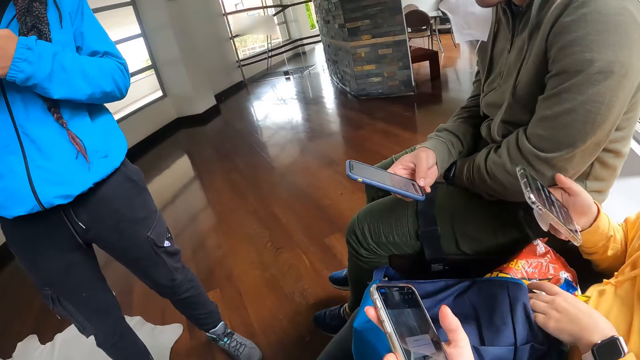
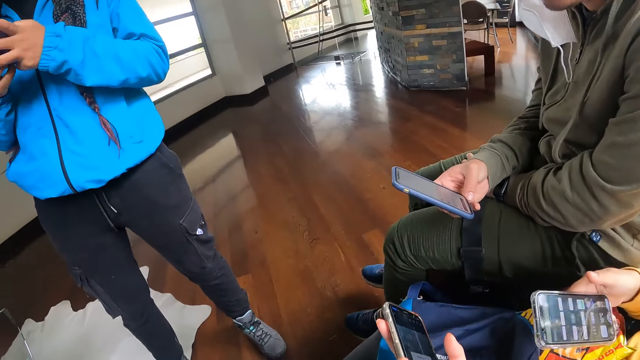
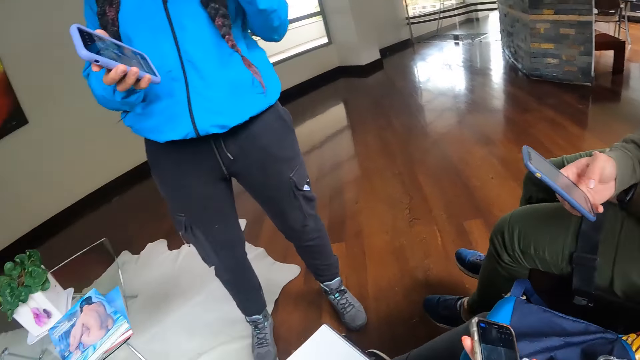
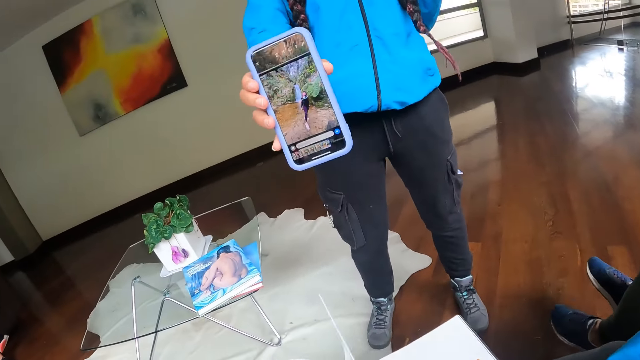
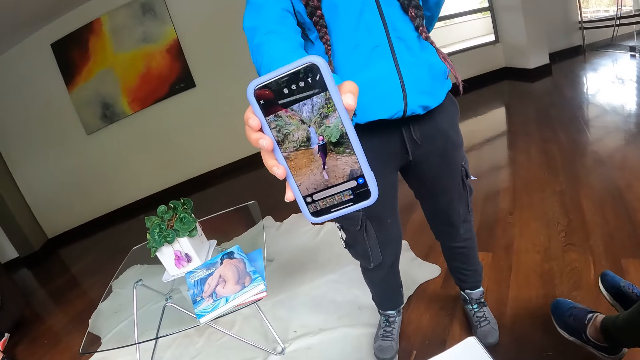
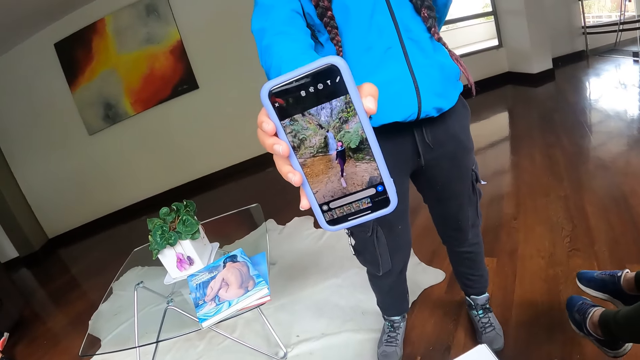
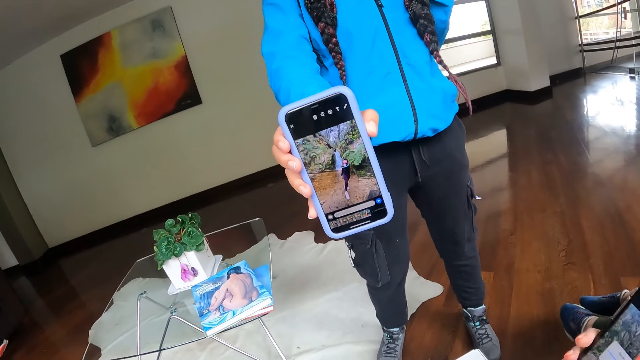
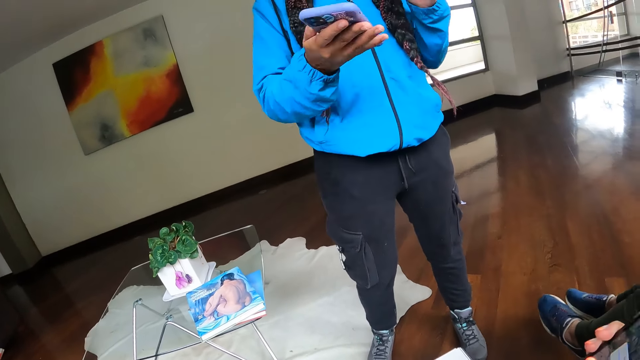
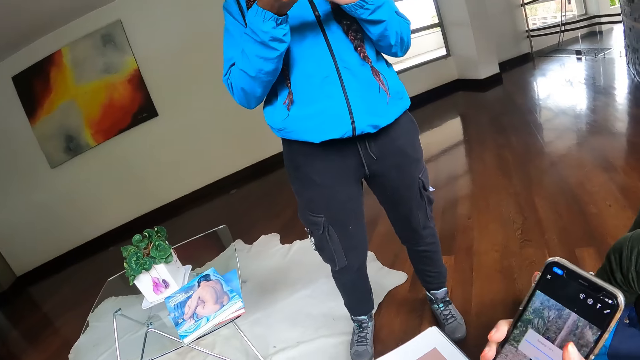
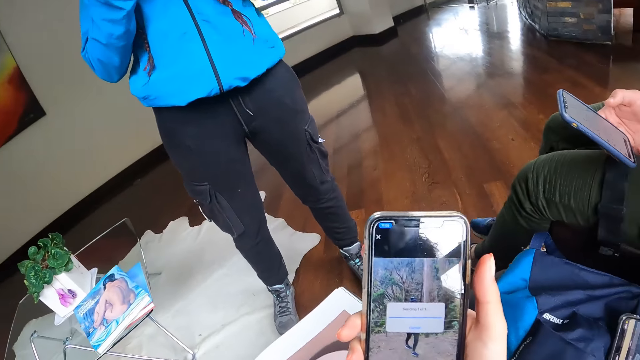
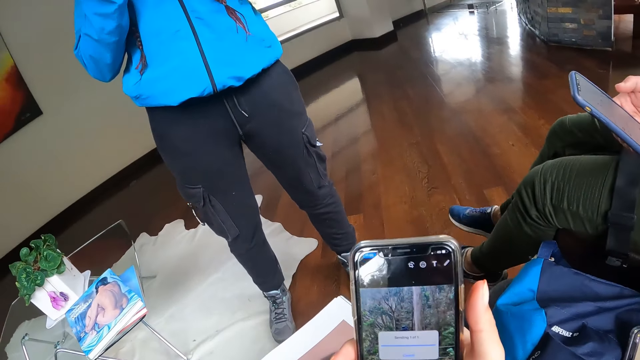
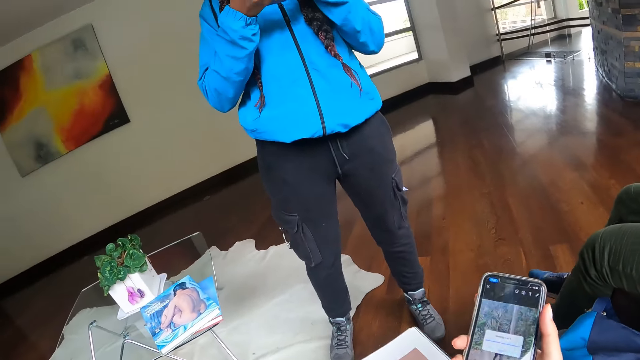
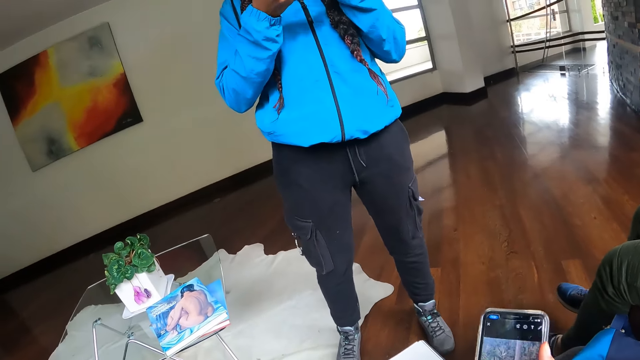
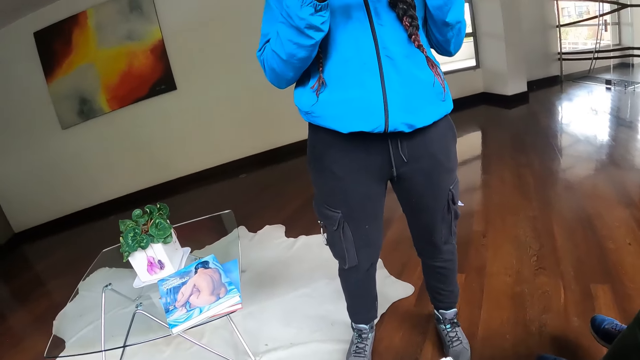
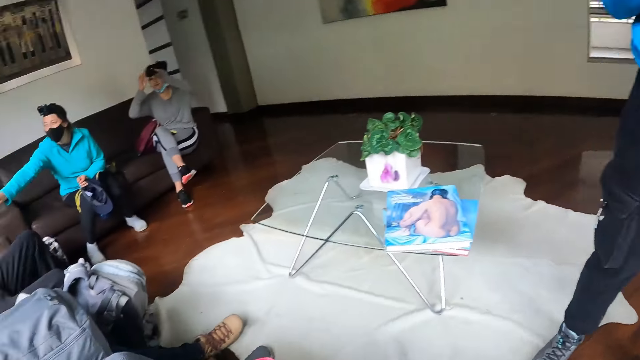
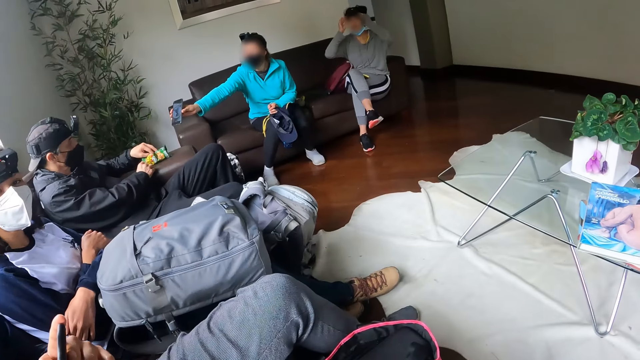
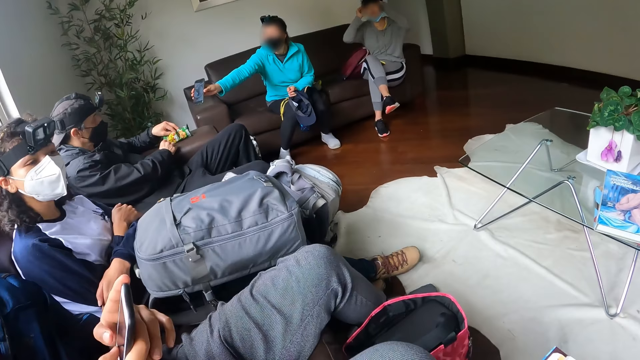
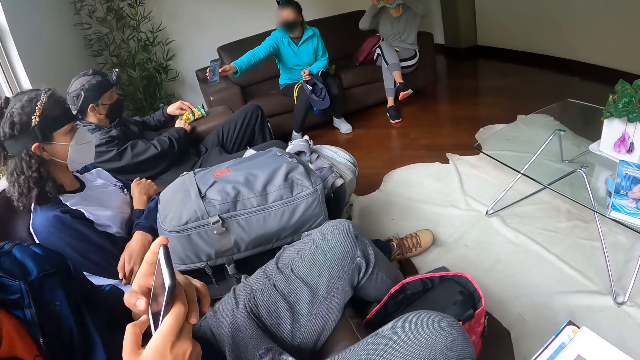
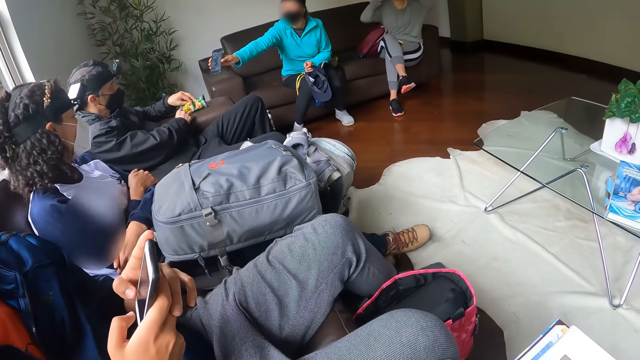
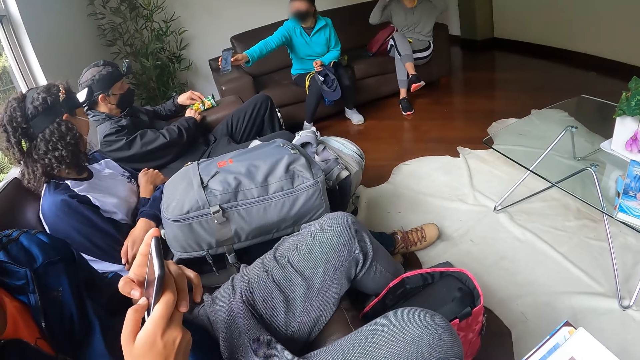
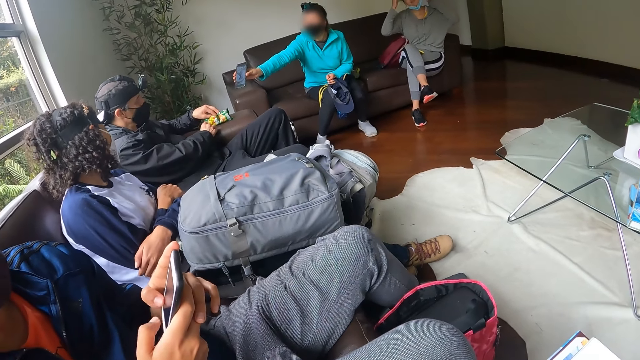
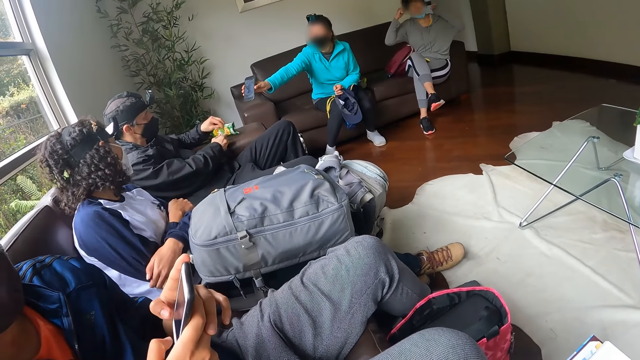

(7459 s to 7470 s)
A man drops the phone onto the bag on his laps with his right hand. A woman stretches the phone towards the camera wearer with her right hand. The woman operates the phone. The camera wearer operates the phone. Another woman stretches the phone towards another man with her right hand.

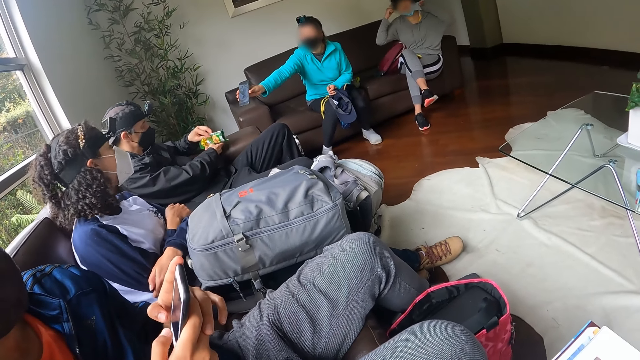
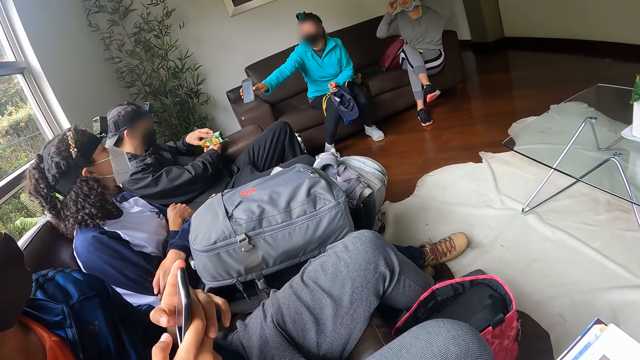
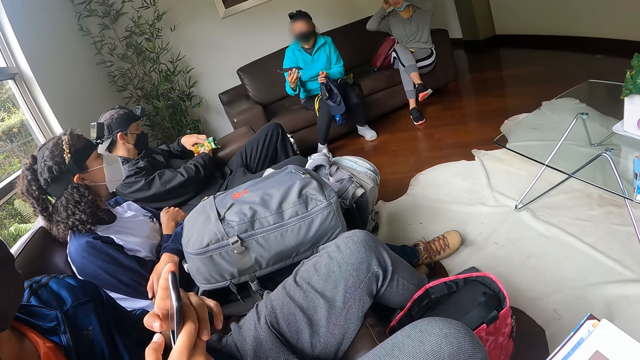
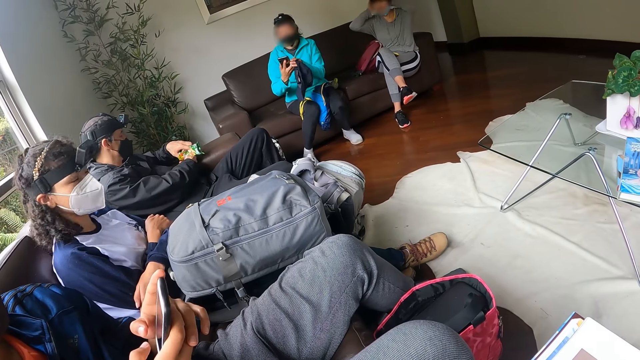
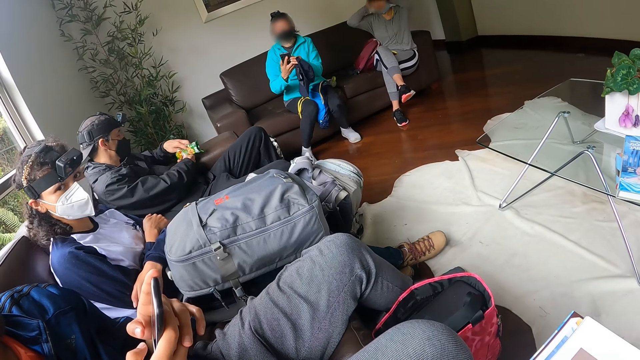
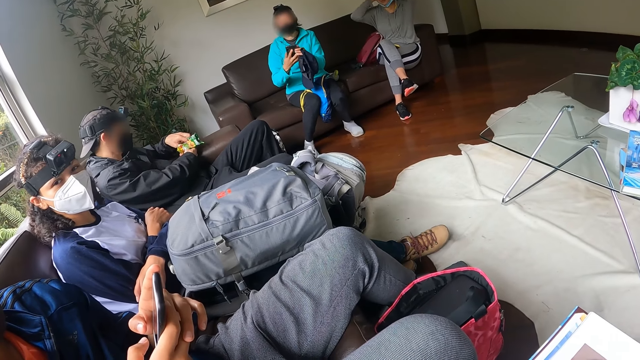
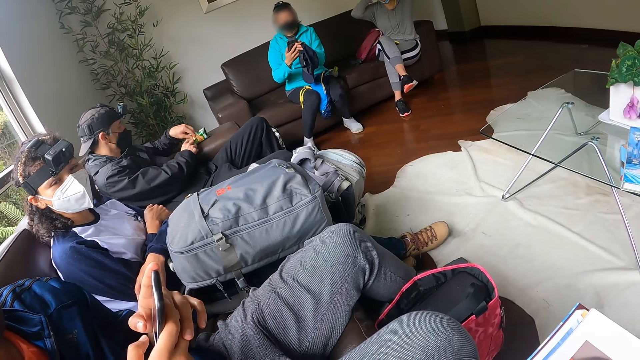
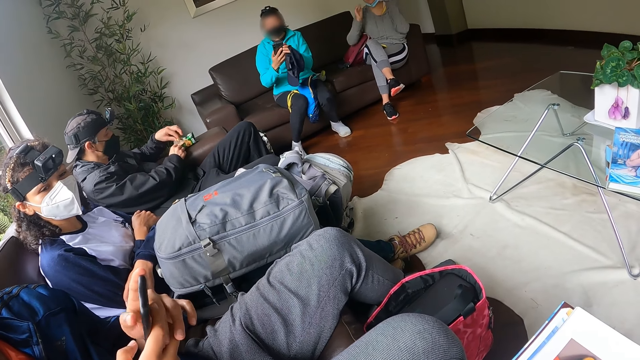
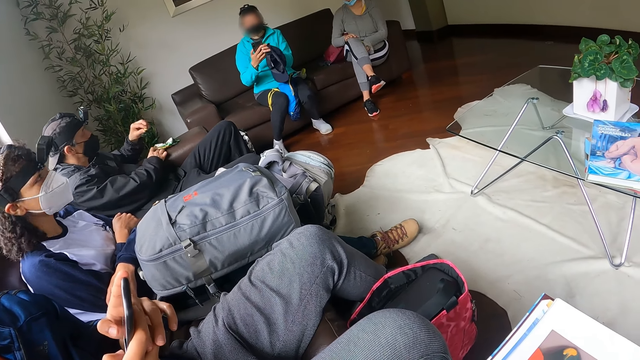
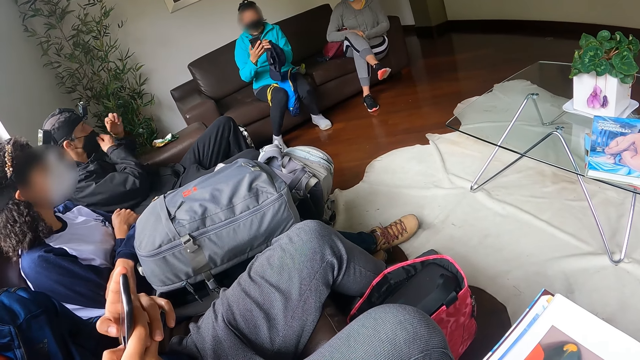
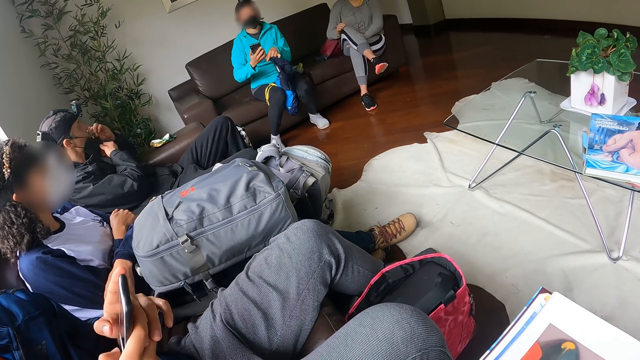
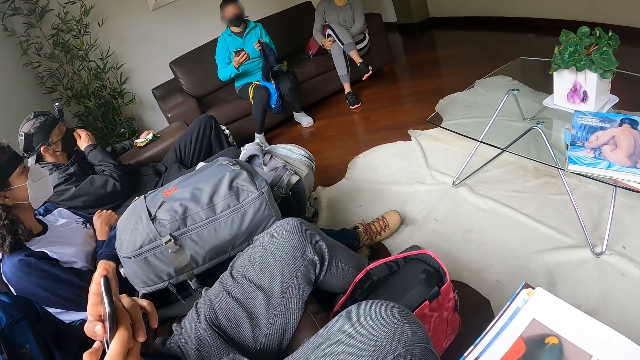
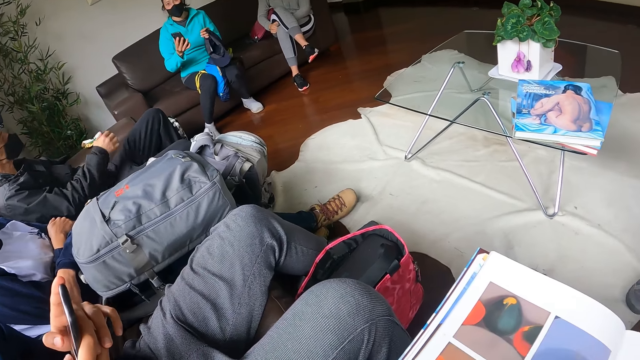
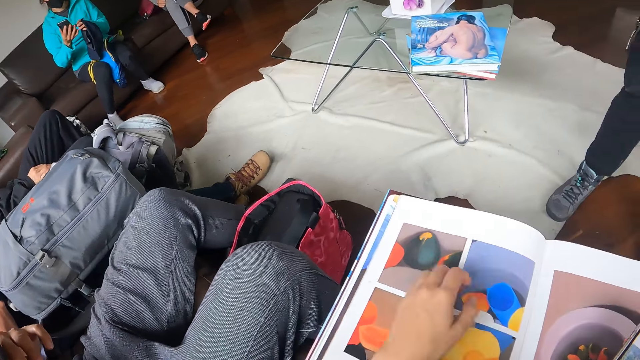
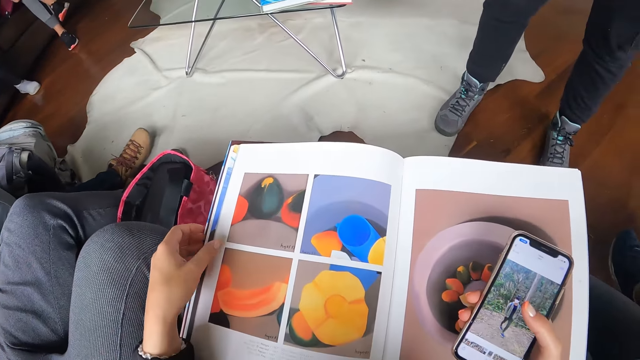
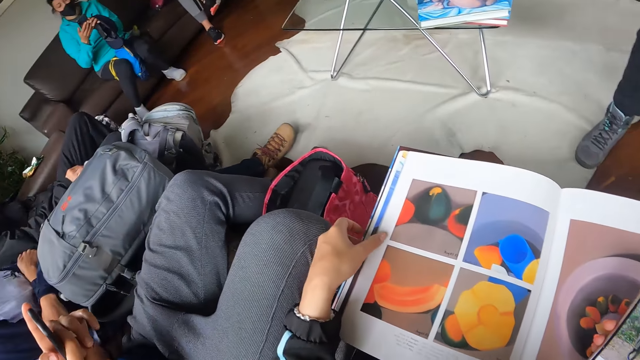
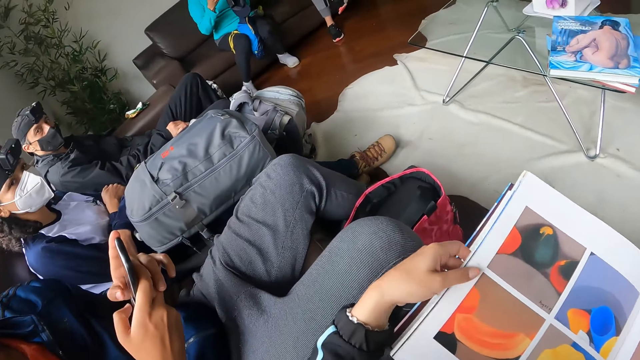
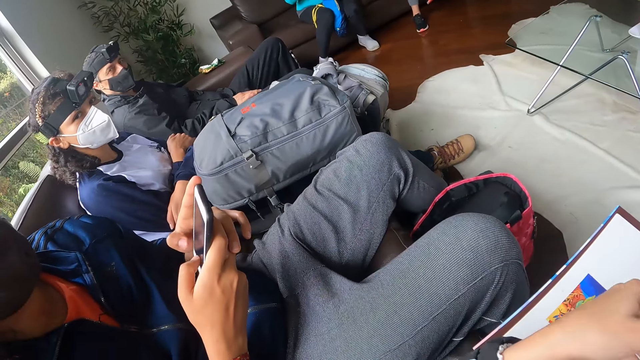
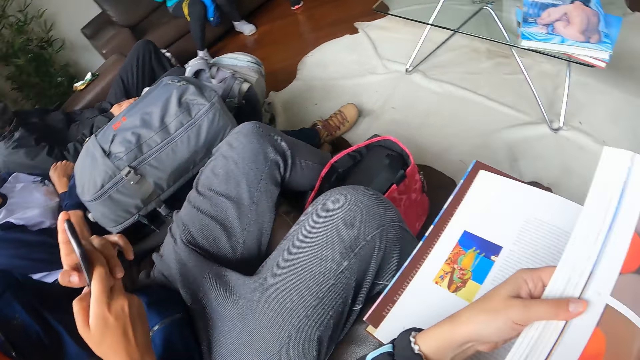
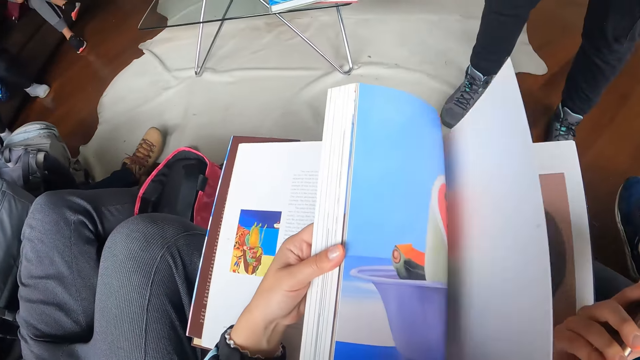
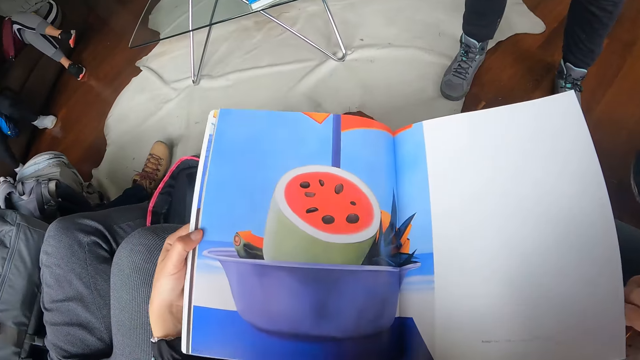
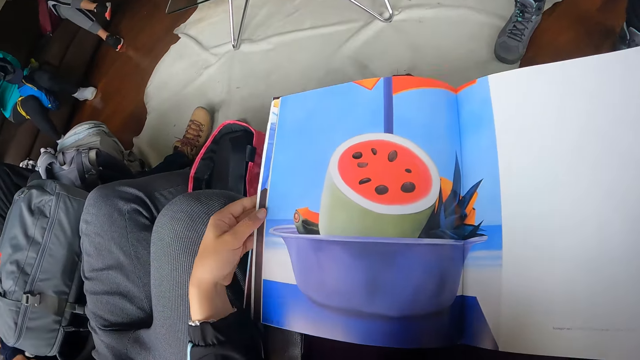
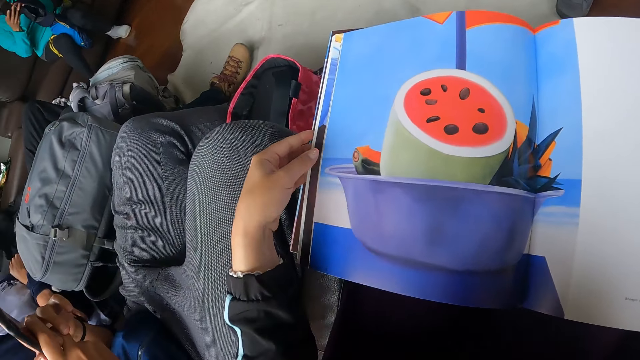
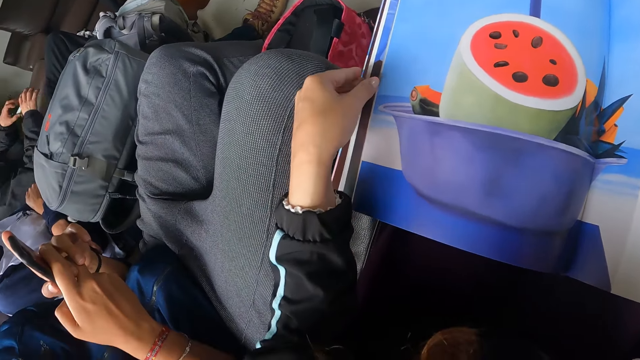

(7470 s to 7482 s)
A woman holds the phone with both hands. The camera wearer flips pages of the book on her laps with her left hand. She opens the book.
